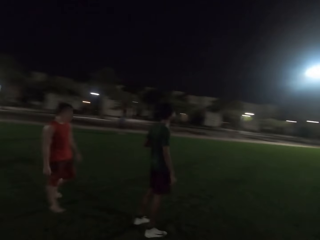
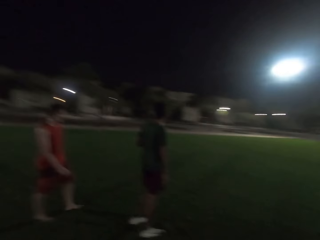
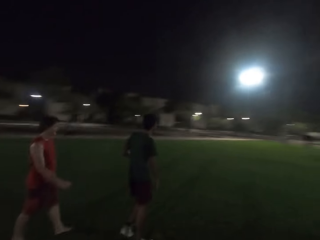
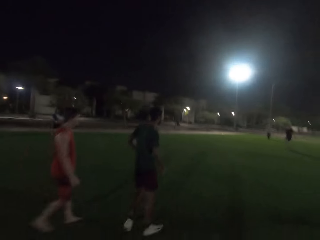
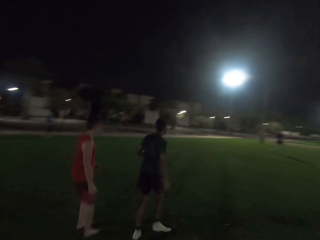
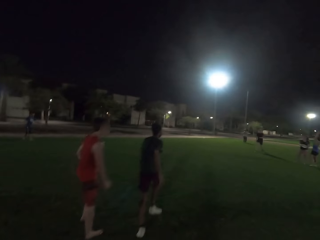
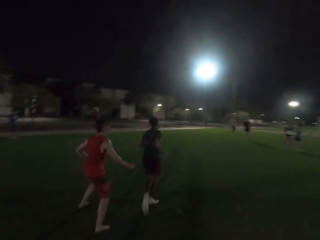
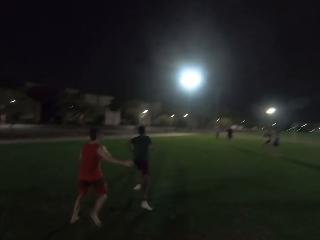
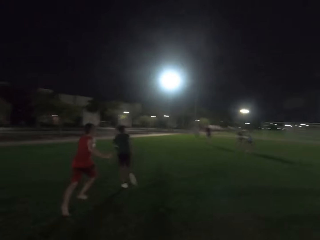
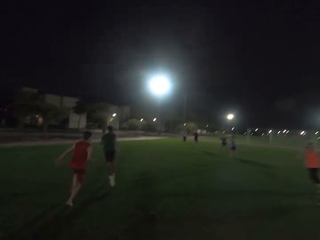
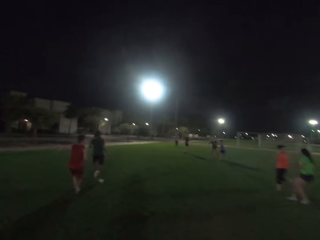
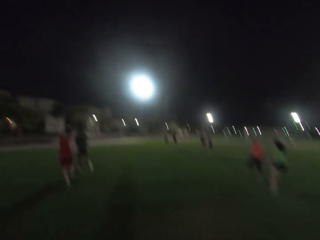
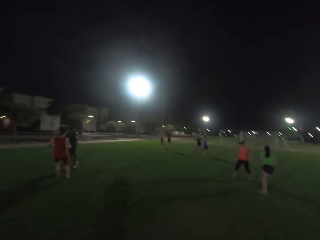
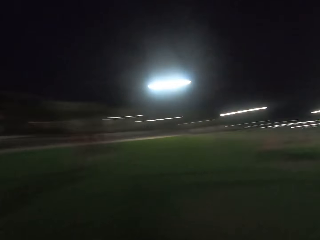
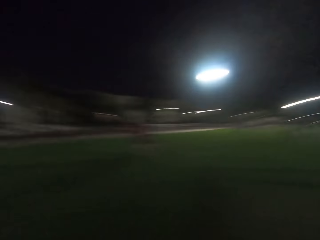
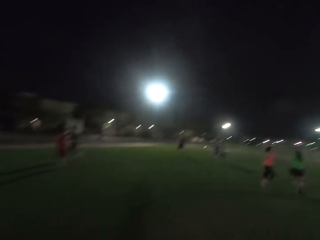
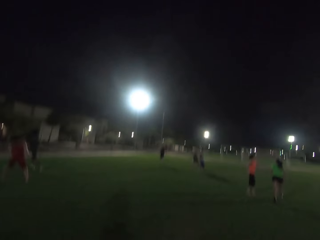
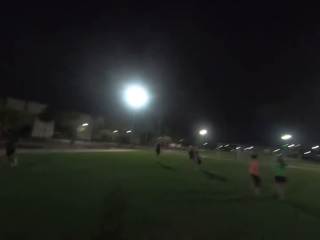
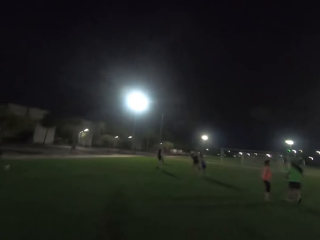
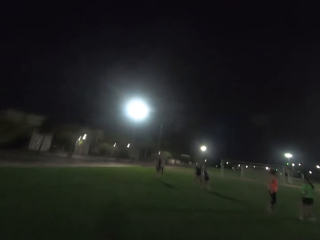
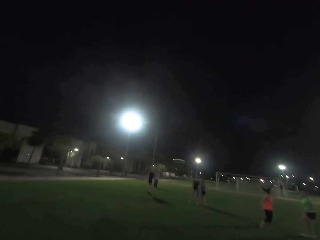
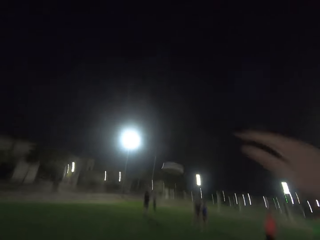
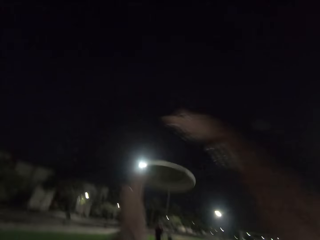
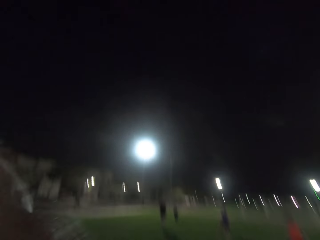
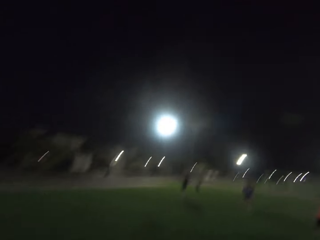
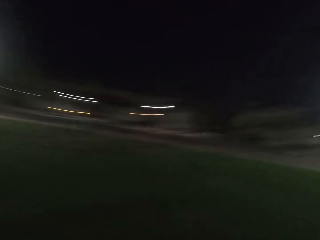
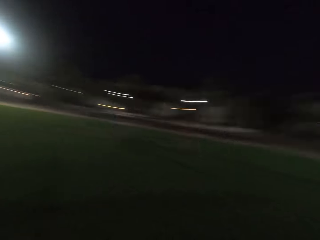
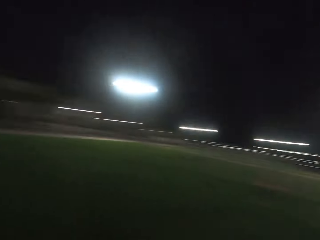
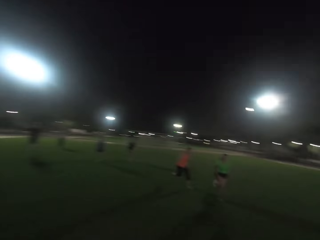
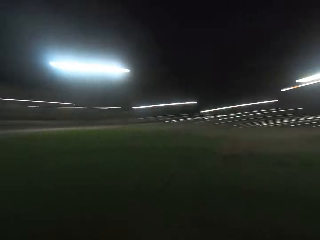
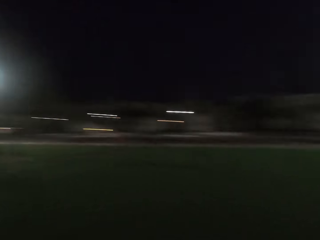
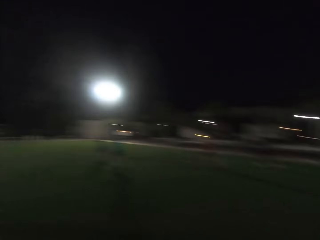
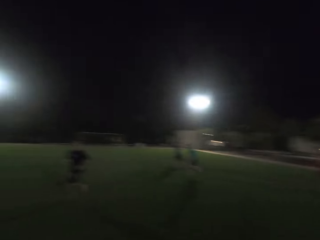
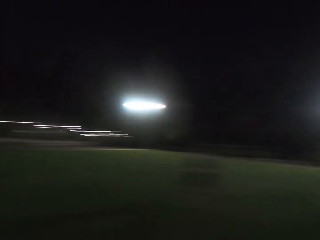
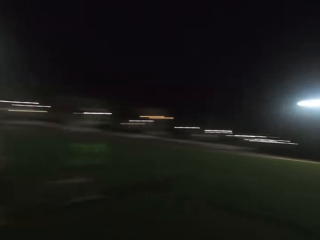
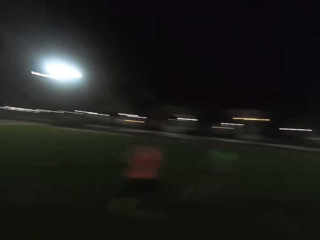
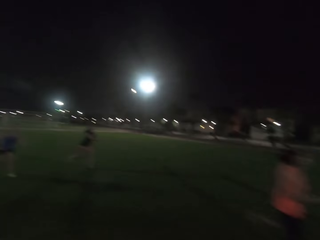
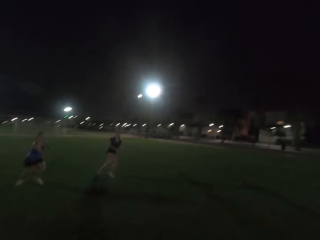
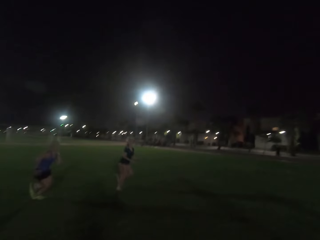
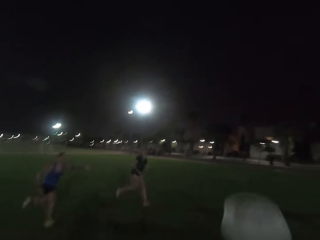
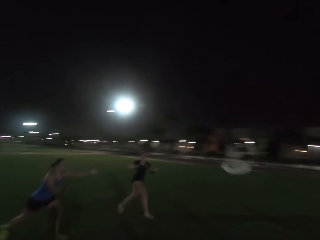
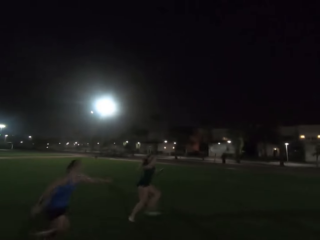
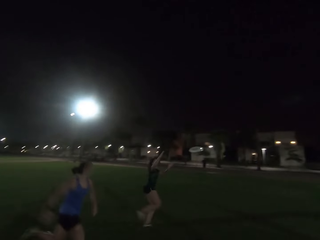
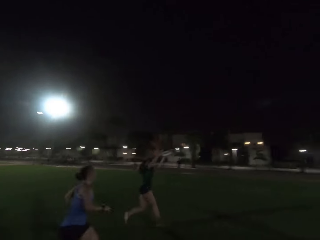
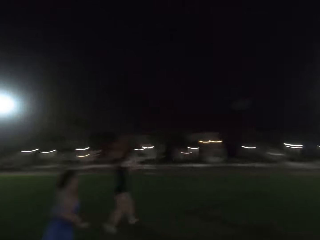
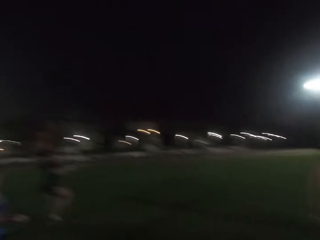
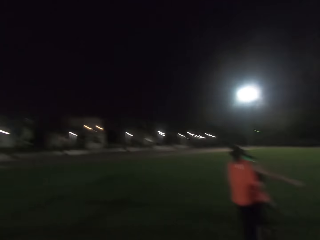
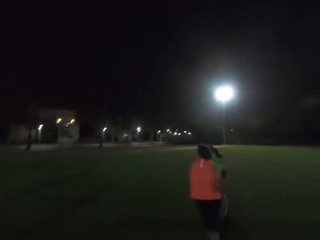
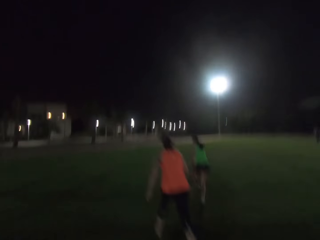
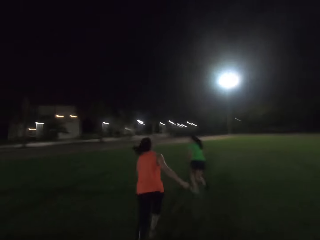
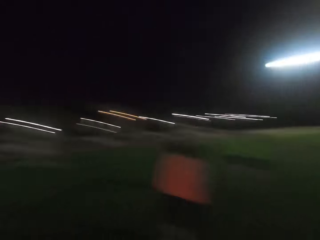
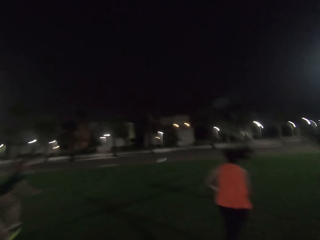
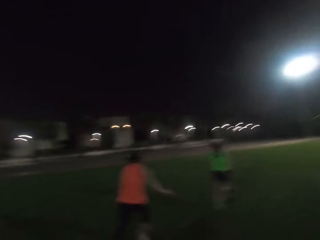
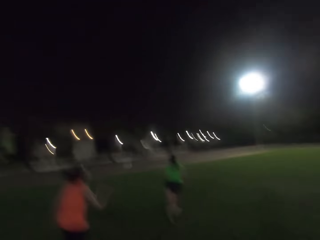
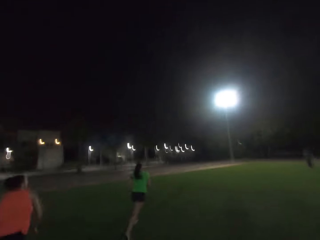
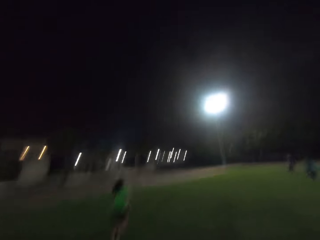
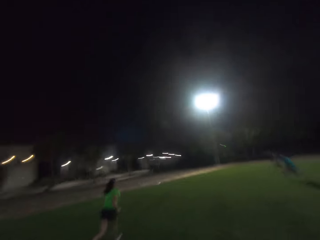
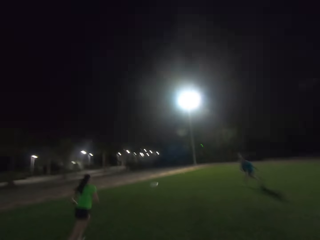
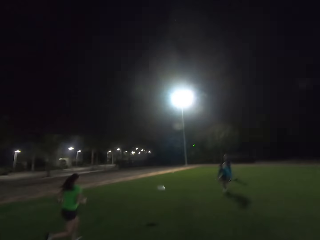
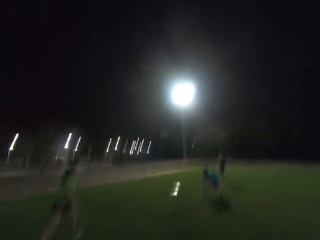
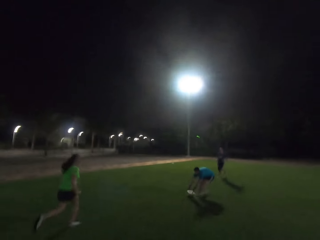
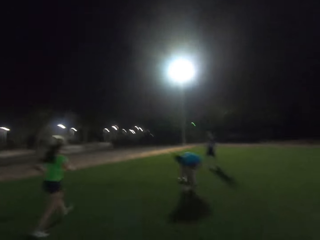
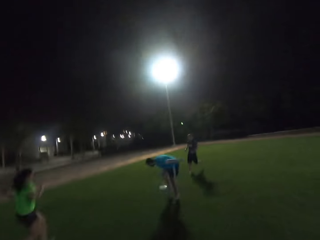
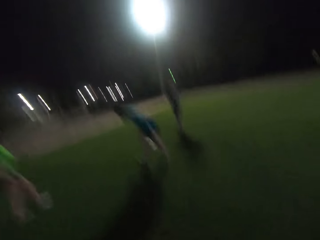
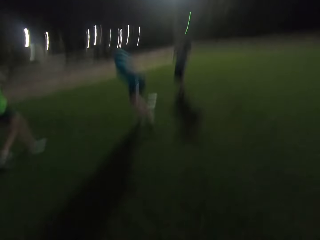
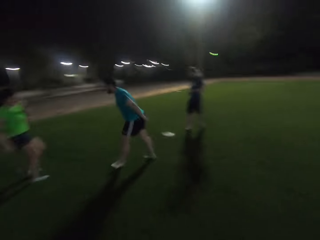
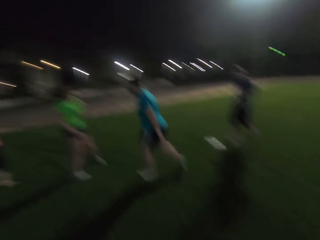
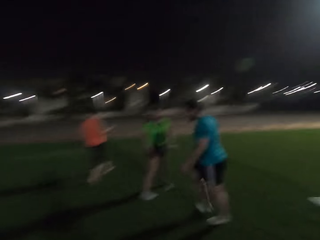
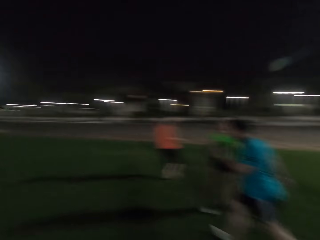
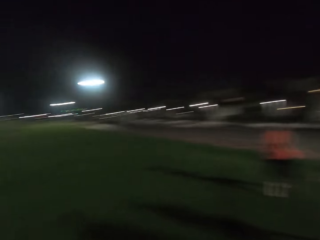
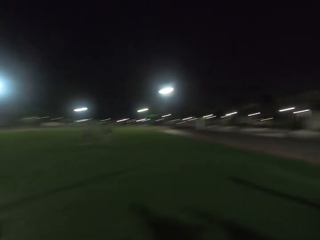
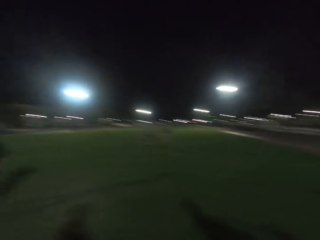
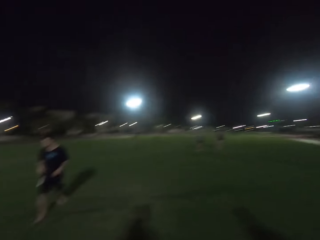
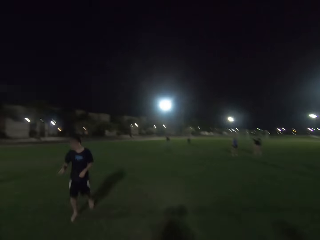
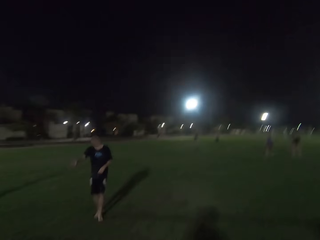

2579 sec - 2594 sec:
A man walks. Another man runs. A woman runs. Another woman runs. The camera wearer catches a frisbee, holds something, and looks around. A man runs. A woman runs. The camera wearer runs on the field and throws the frisbee. A woman runs. The camera wearer runs towards the frisbee. A woman and a person run after the frisbee. A woman holds something. A person and another person run after the frisbee. The camera wearer runs after the frisbee. A person and a man run after the frisbee. A woman runs. A man holds something. The camera wearer runs after the frisbee, walks on the field, and turns around.

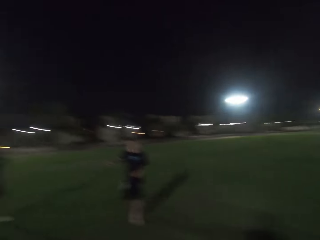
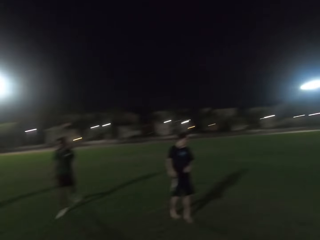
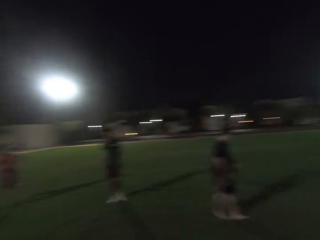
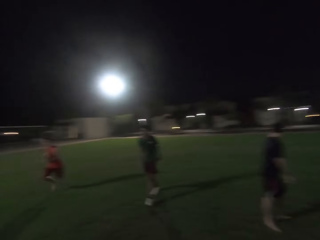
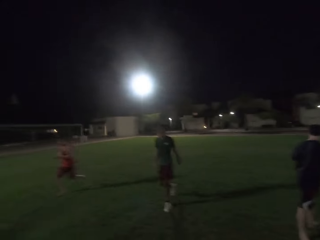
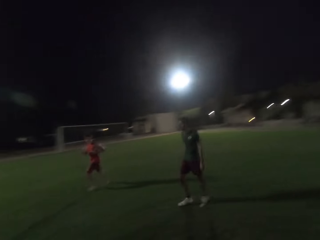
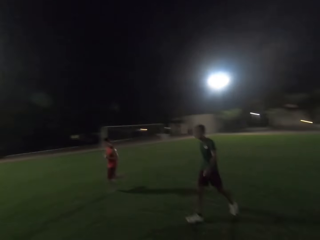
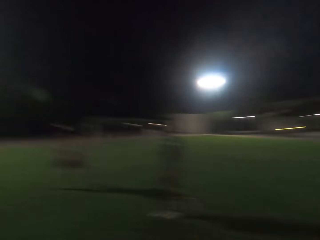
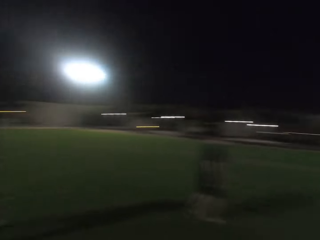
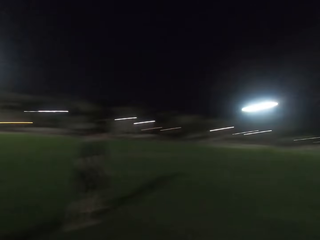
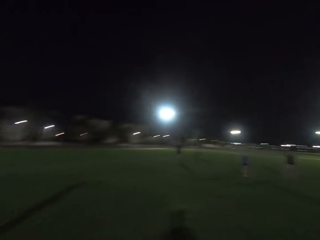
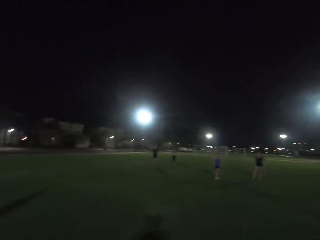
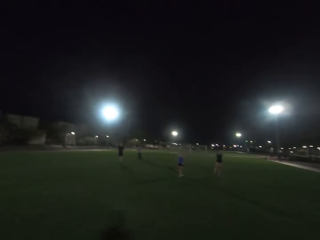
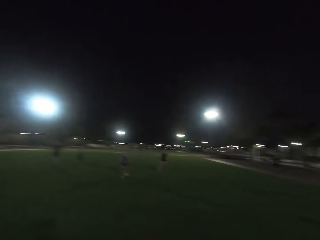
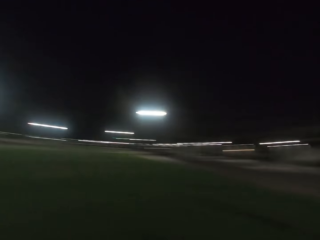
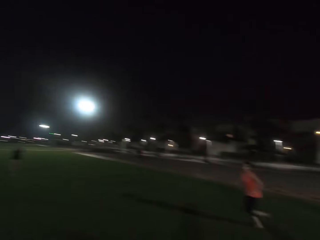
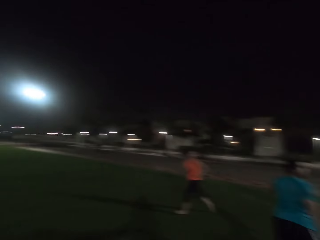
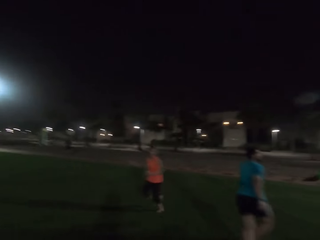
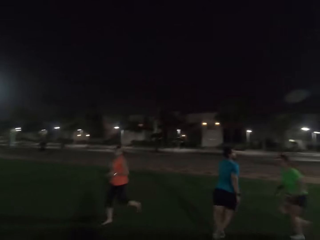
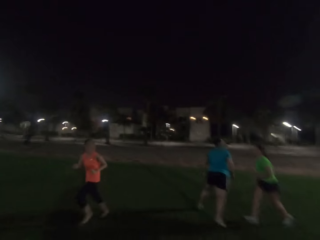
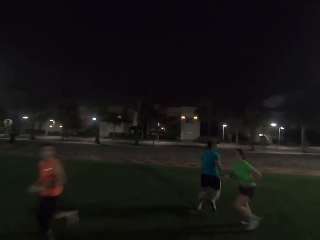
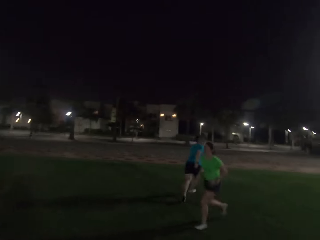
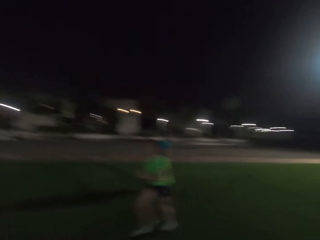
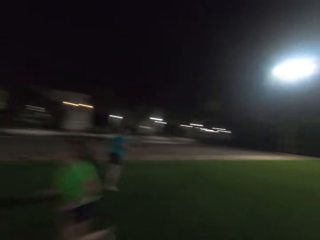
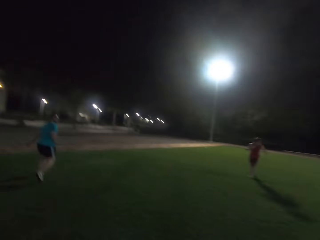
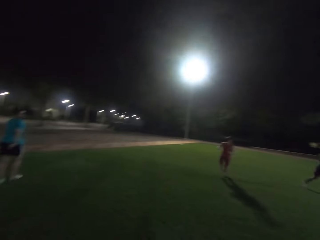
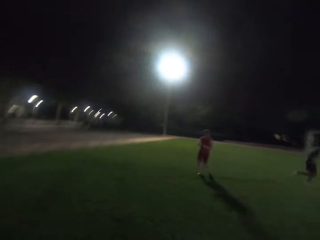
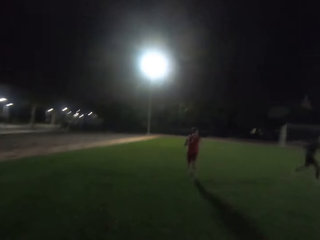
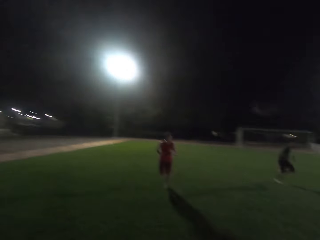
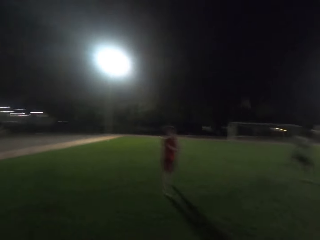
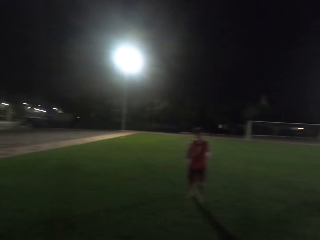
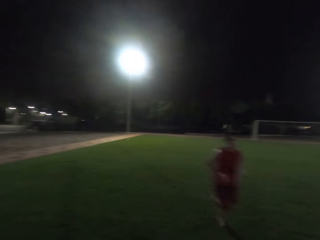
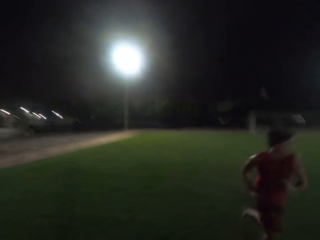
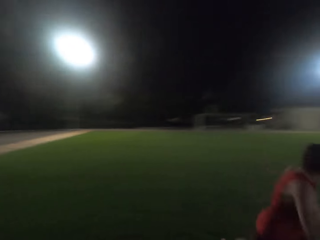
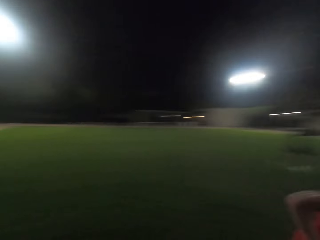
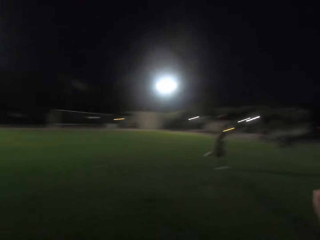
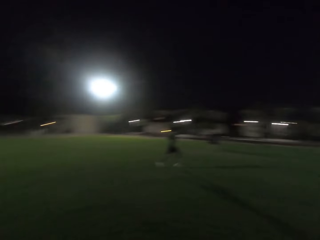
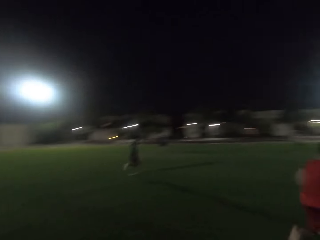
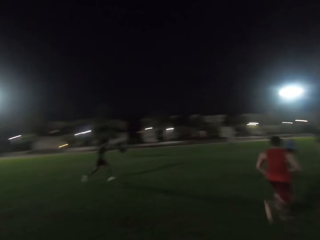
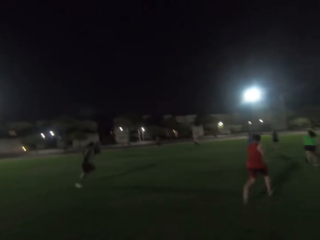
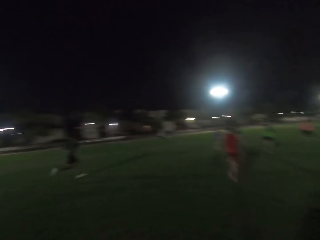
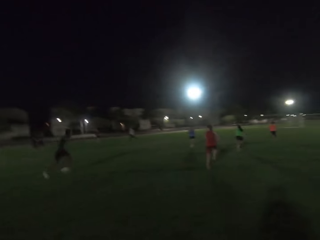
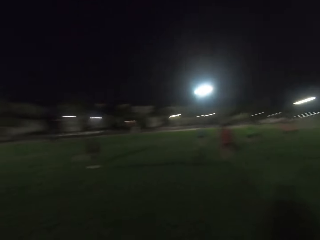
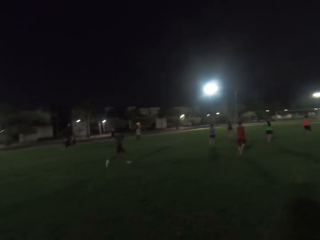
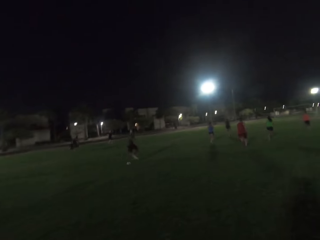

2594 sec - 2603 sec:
A man walks. Another man walks. A third man walks. The camera wearer looks around. A woman walks. Persons and a man run on the field. The second man runs. A woman runs. A man runs. Another man runs.
